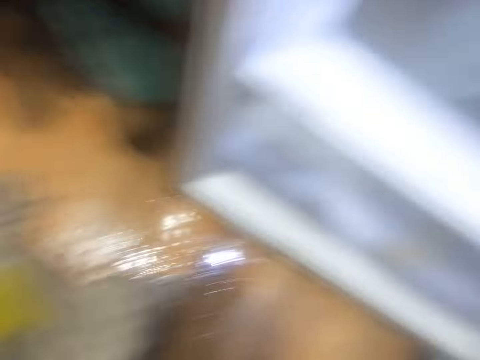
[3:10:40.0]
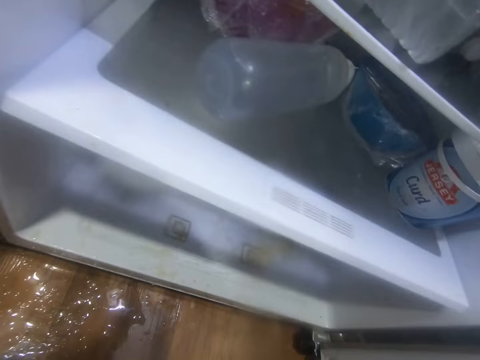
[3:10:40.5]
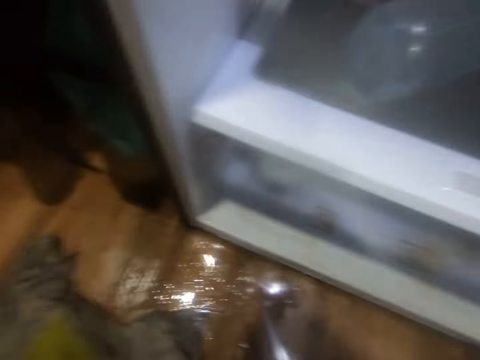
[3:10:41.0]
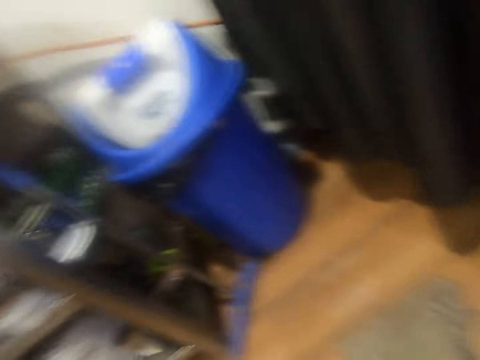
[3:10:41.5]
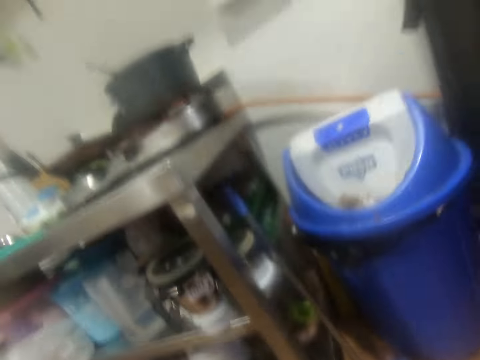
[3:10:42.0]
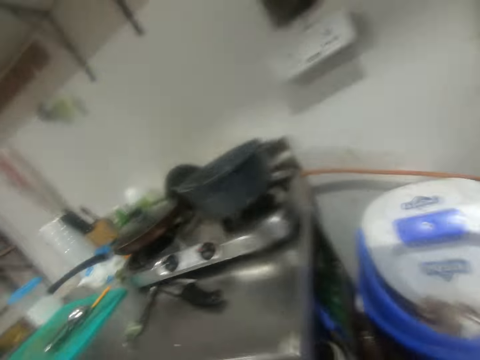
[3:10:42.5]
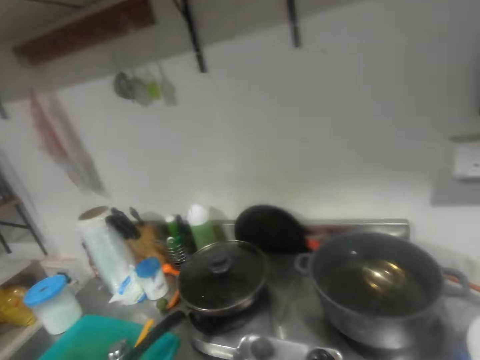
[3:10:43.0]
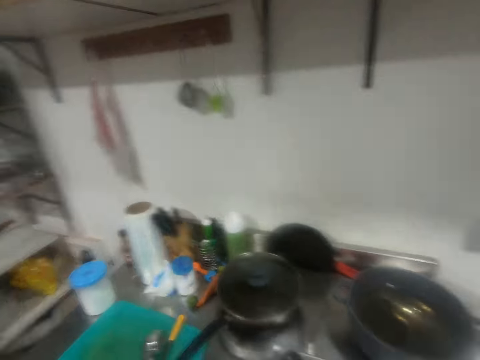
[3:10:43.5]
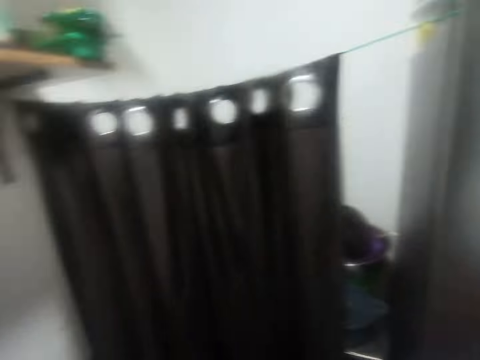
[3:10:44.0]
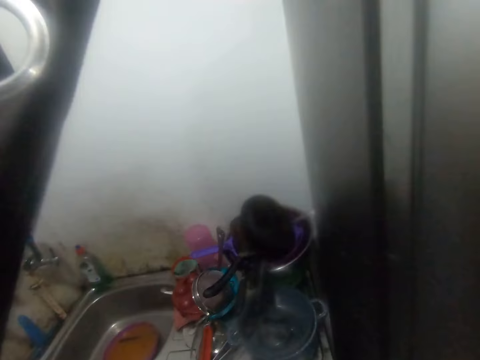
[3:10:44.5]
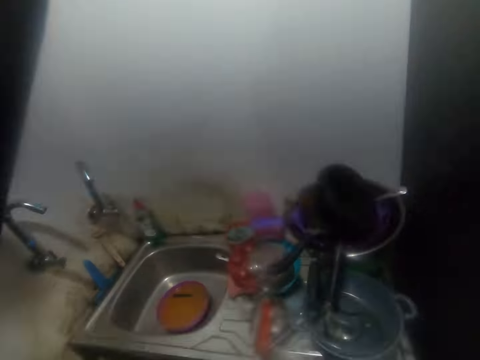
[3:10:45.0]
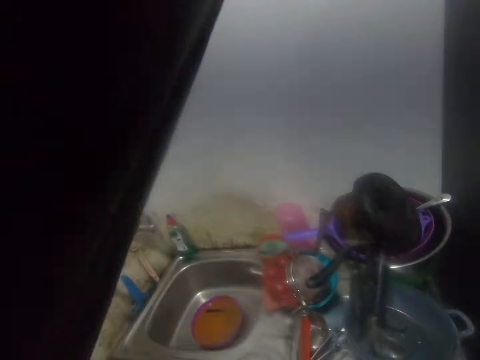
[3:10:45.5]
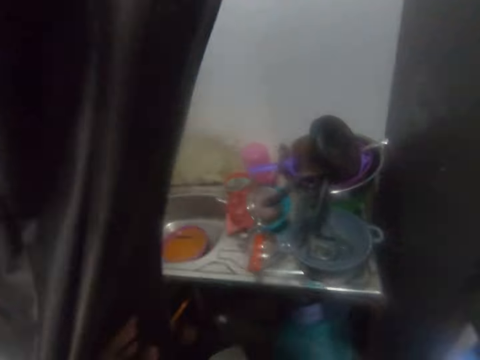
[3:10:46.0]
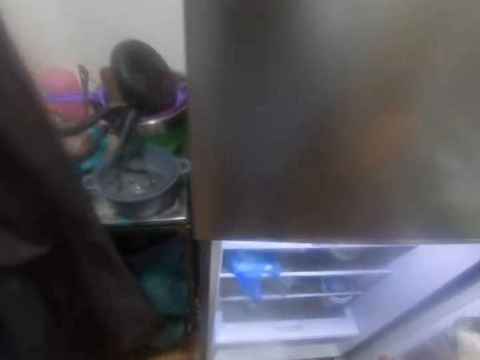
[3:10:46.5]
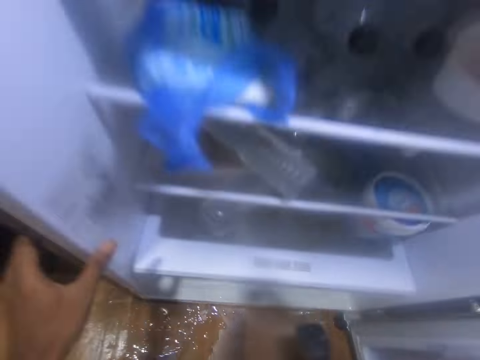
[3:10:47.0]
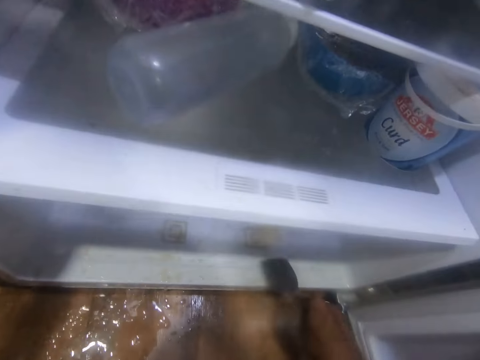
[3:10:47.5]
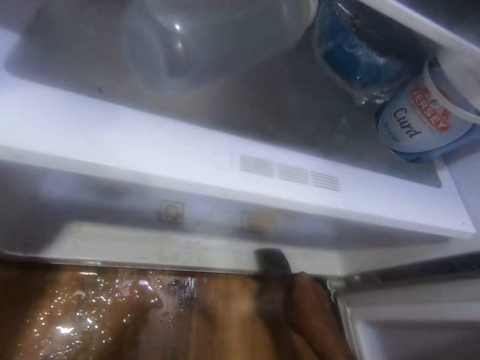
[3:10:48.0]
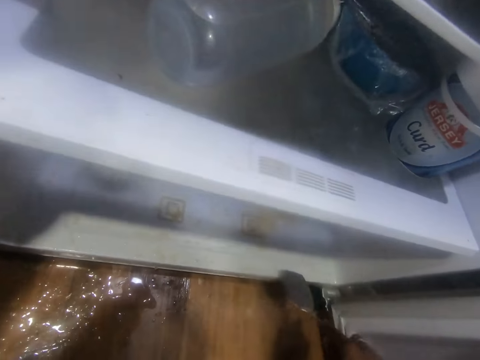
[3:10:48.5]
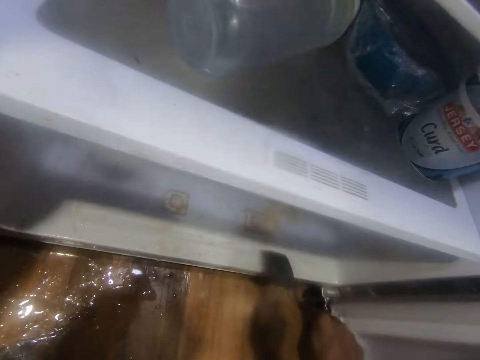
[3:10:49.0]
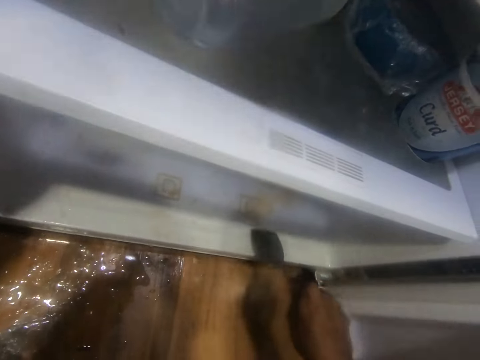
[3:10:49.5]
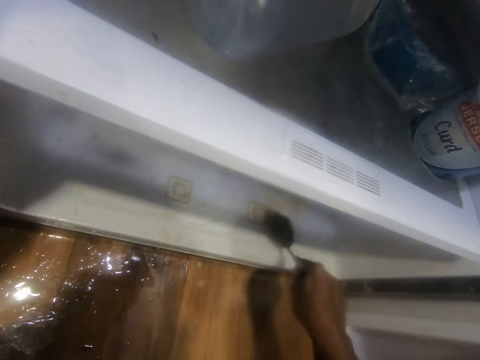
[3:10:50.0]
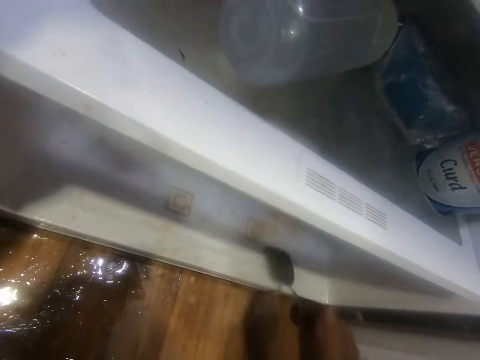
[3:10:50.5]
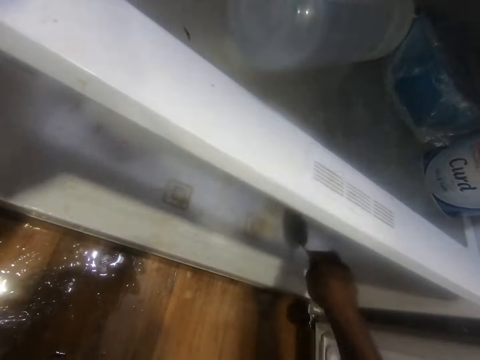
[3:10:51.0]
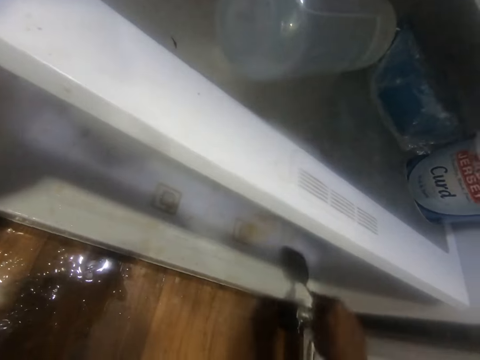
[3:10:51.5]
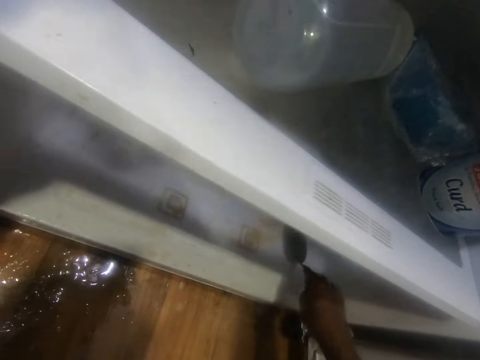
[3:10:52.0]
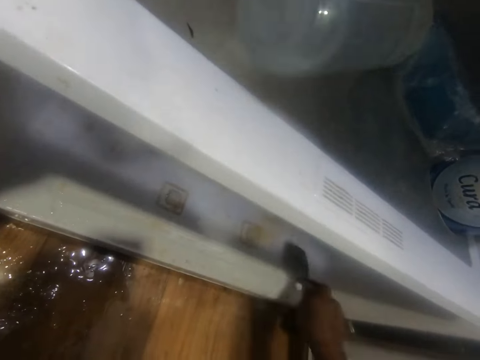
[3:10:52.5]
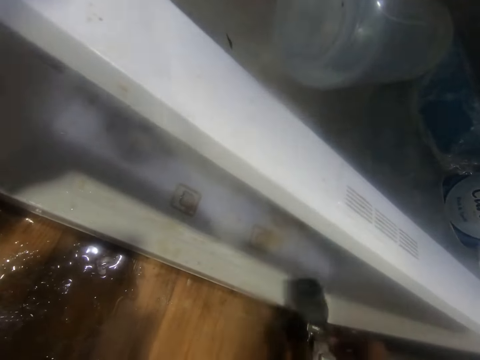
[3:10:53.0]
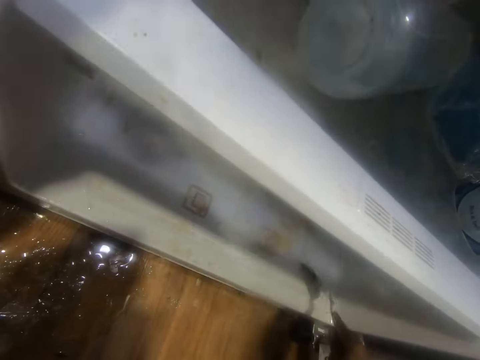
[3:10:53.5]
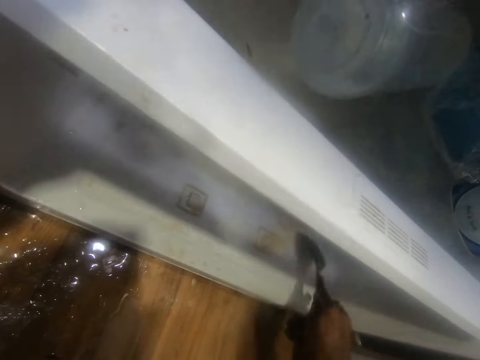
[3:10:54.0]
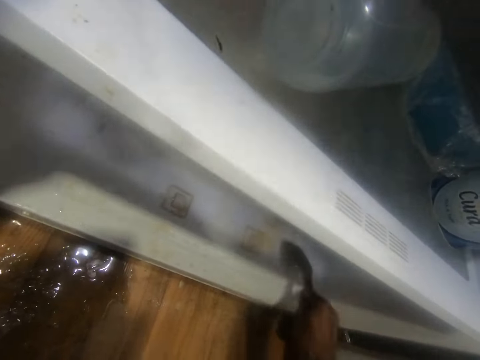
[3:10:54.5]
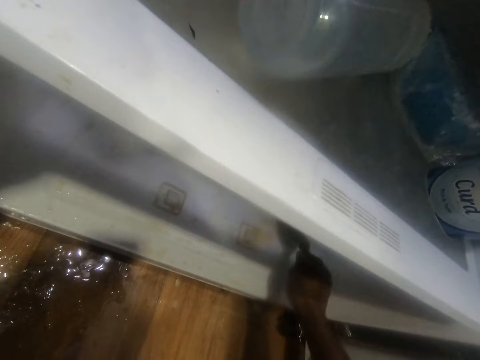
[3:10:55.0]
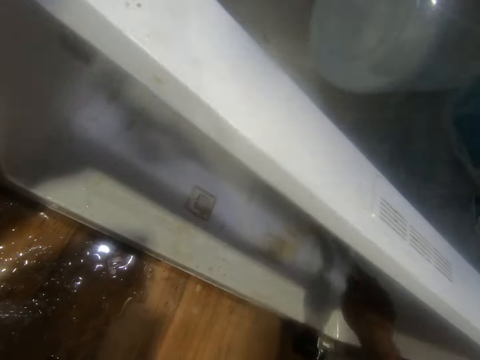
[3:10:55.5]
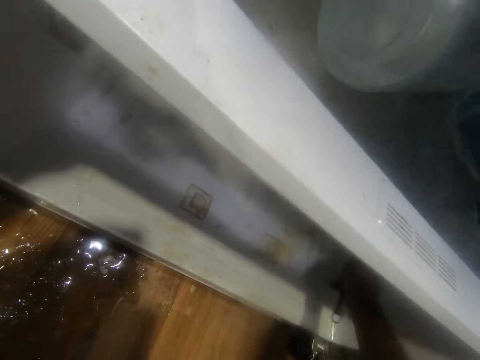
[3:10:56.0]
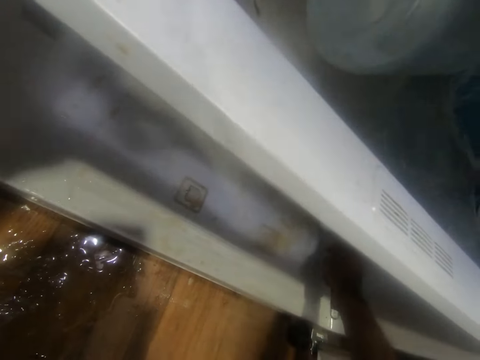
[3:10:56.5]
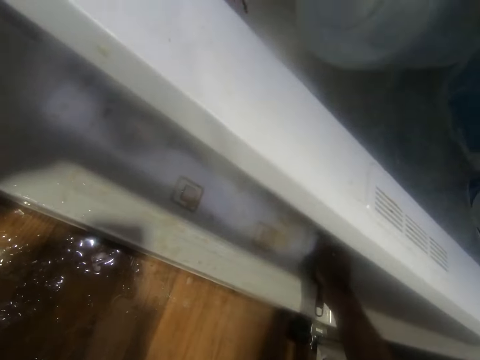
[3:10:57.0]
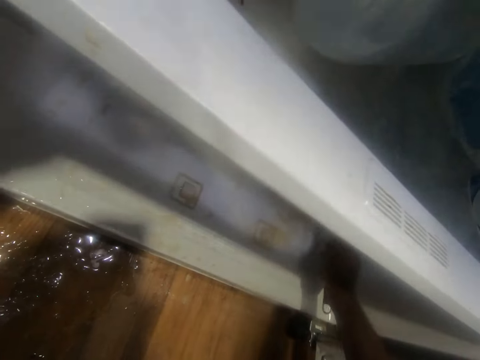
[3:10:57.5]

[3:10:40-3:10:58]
The camera wearer looks around. He removes a hand scraper from the drainboard of the kitchen sink with his right hand. He drops a curtain with his left hand. He holds the fridge with his left hand. He removes dried food debris on the floor of the fridge with the hand scraper in his right hand. He flips the hand scraper with his right hand. He removes dried food debris on the floor of the fridge with the hand scraper in his right hand.

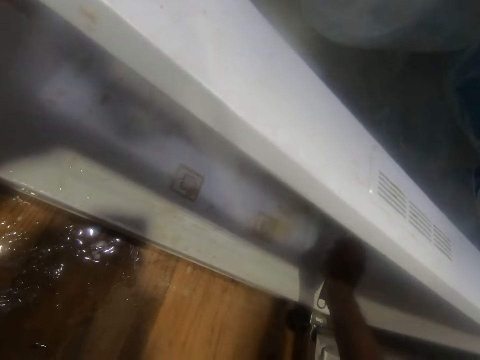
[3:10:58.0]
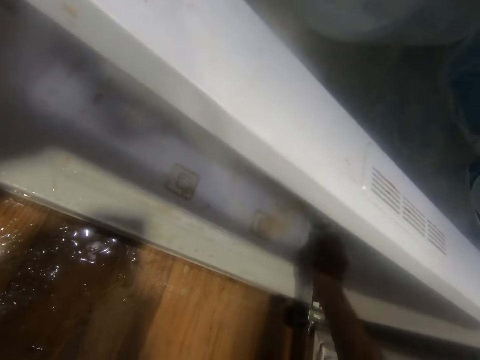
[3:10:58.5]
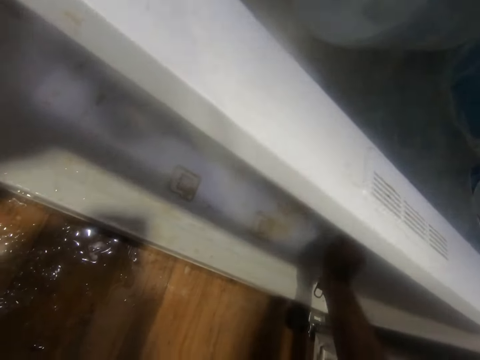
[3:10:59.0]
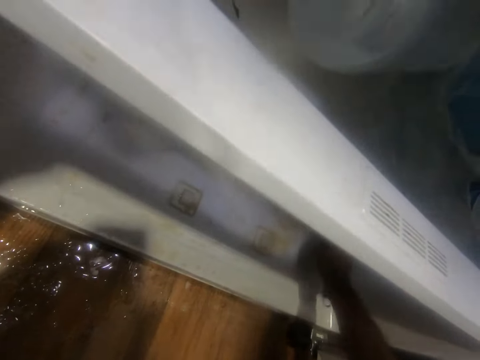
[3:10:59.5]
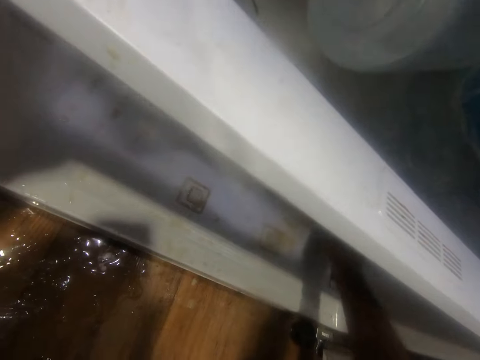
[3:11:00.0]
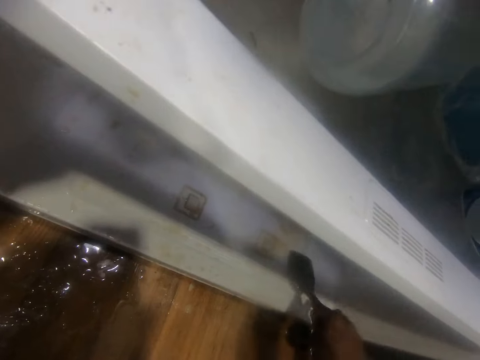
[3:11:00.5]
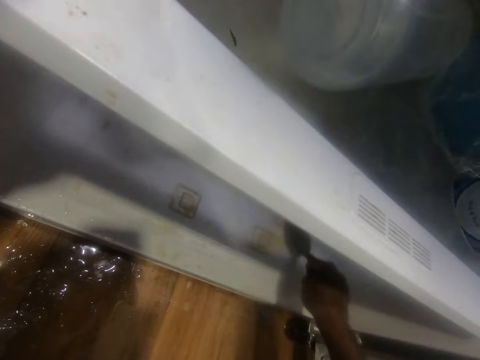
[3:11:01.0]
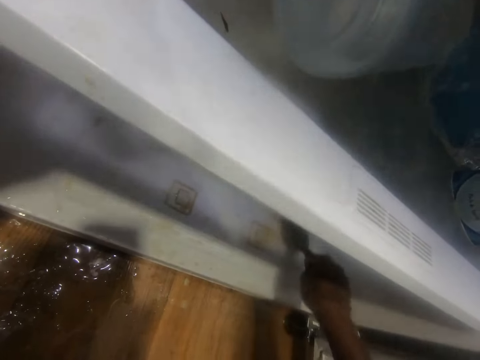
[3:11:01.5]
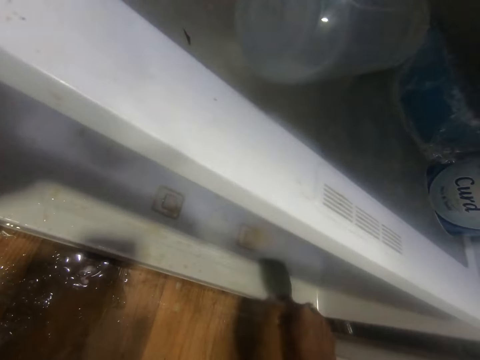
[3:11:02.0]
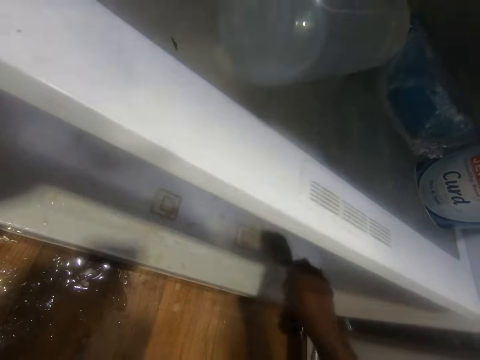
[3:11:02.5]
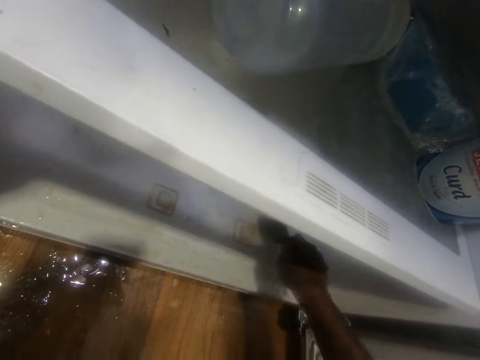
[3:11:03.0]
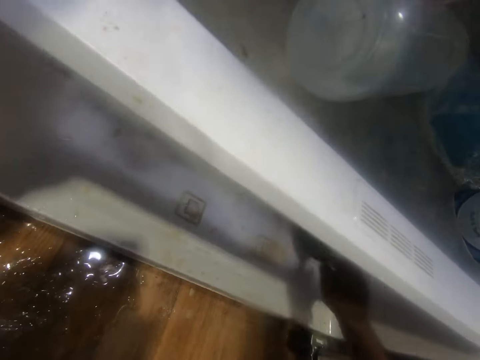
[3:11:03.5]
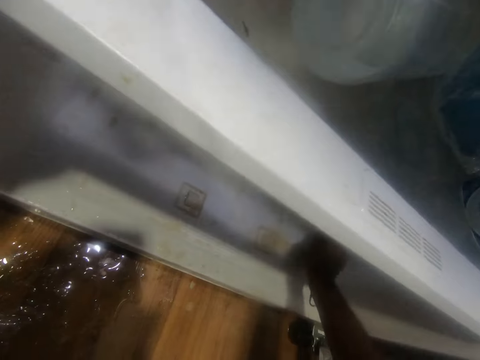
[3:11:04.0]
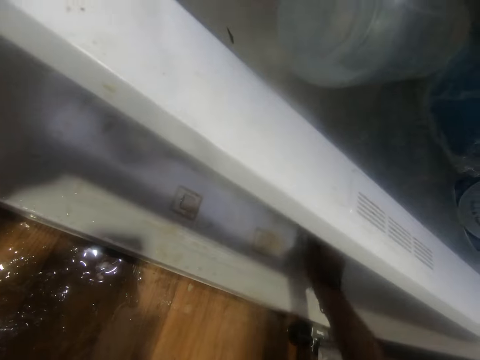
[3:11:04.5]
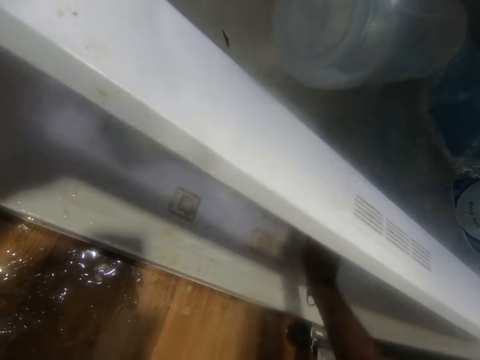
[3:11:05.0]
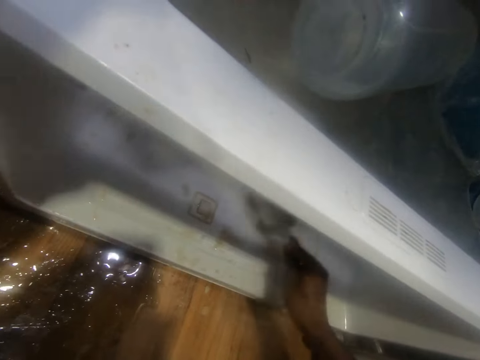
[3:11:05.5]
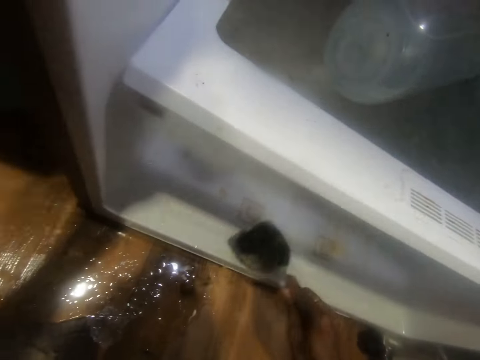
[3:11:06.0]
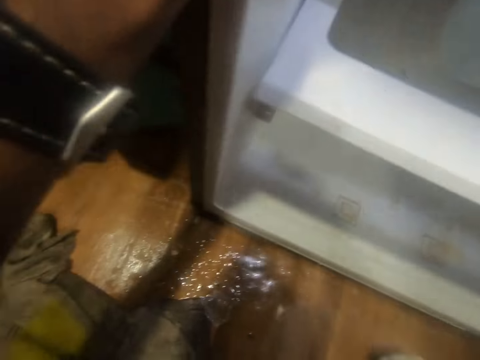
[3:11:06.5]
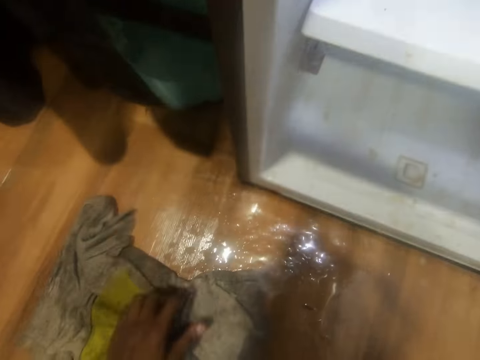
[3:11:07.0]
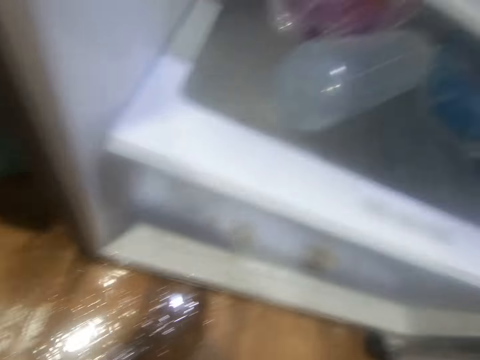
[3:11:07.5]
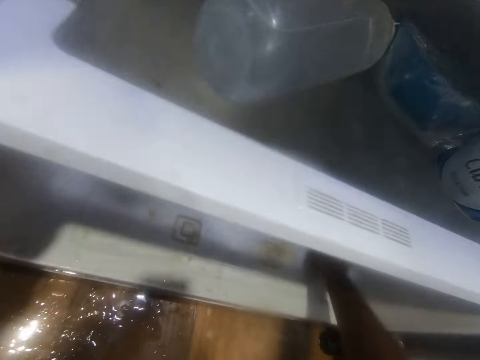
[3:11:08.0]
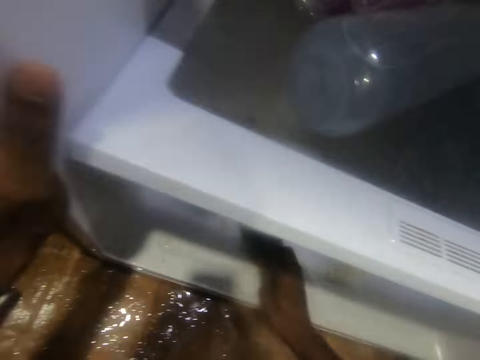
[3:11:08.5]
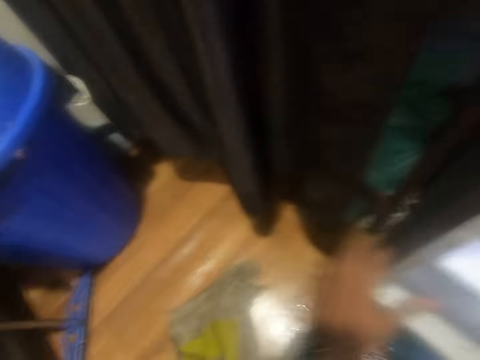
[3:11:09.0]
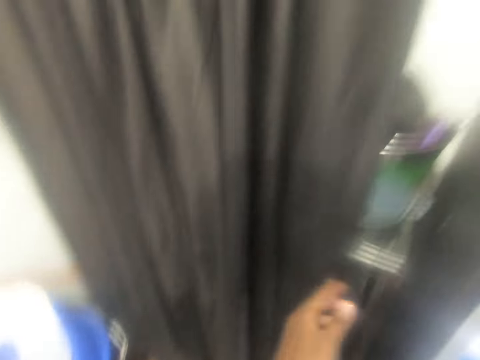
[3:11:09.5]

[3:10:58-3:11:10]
The camera wearer removes his left hand from the fridge. He looks around. He moves a rag on the floor with his left hand. He cleans the fridge with the piece of cloth in his right hand.
